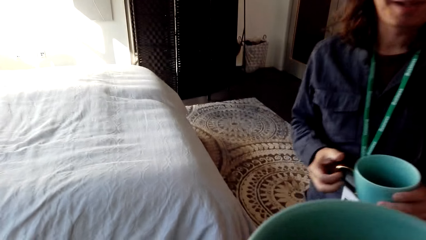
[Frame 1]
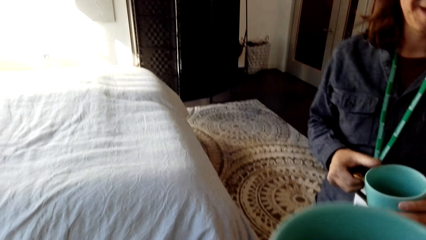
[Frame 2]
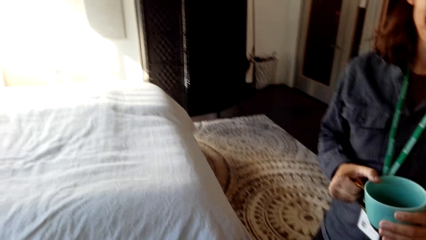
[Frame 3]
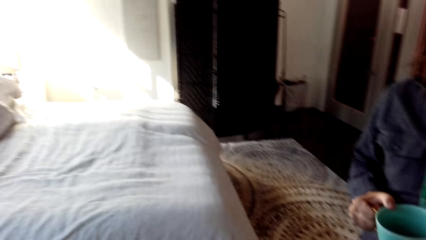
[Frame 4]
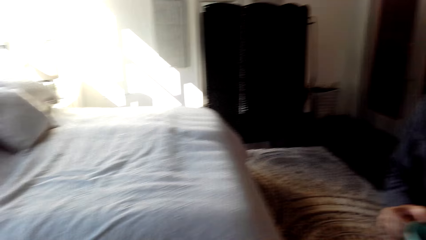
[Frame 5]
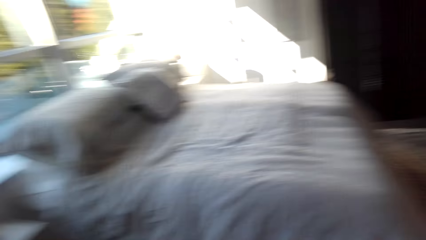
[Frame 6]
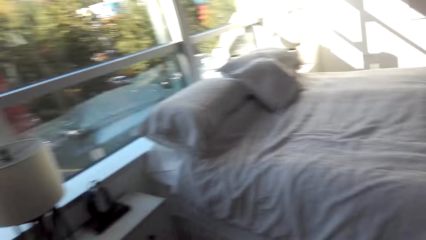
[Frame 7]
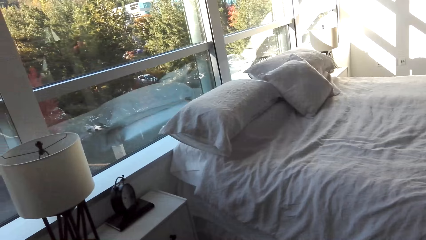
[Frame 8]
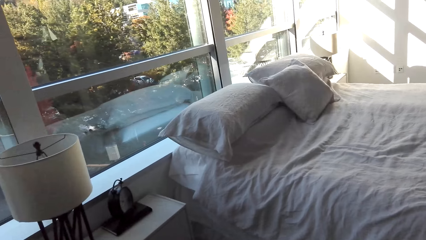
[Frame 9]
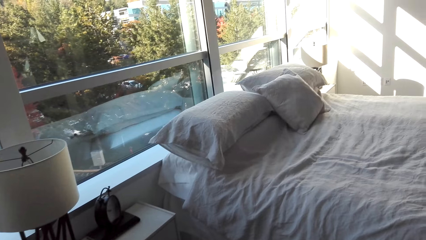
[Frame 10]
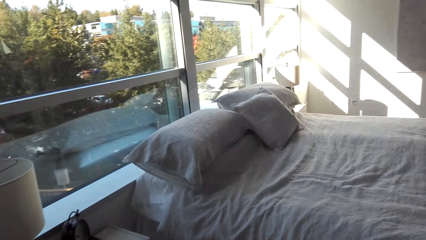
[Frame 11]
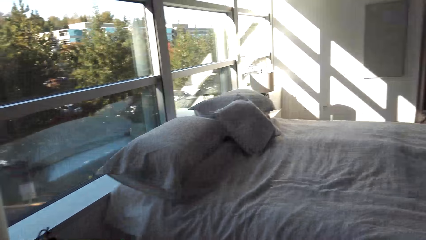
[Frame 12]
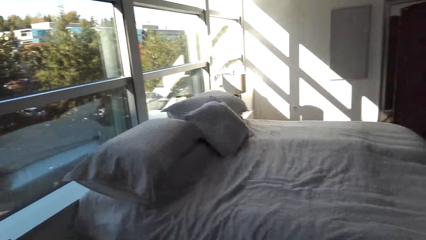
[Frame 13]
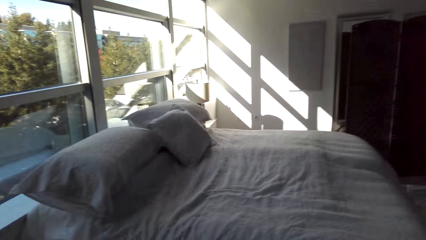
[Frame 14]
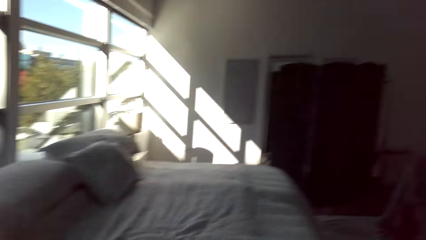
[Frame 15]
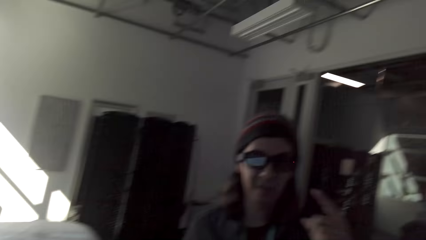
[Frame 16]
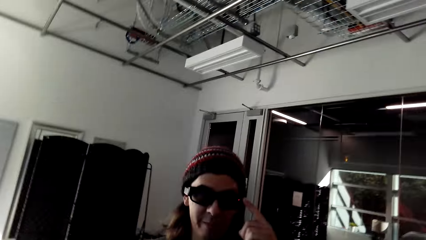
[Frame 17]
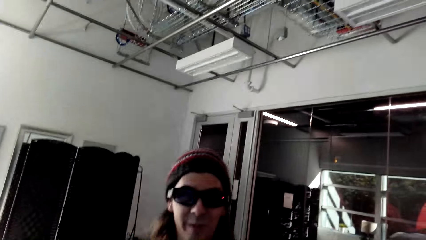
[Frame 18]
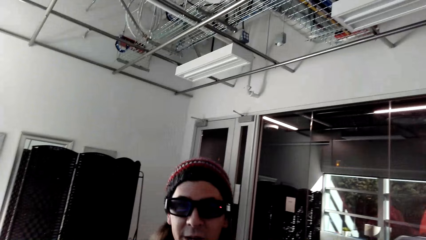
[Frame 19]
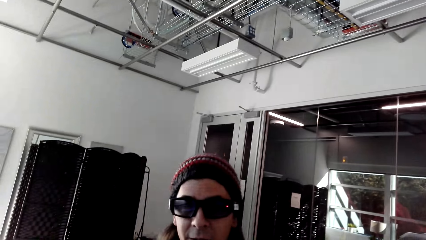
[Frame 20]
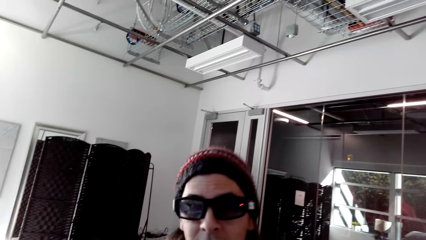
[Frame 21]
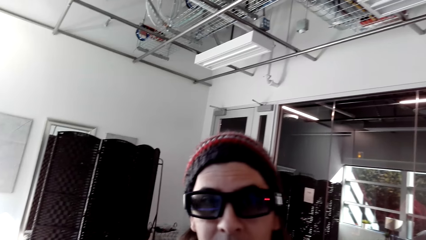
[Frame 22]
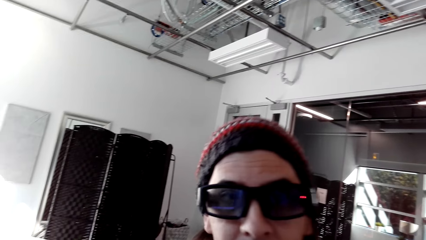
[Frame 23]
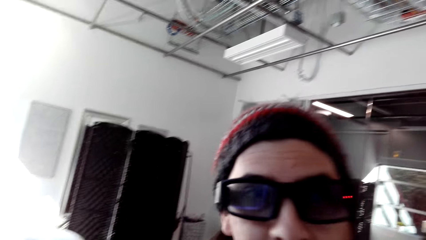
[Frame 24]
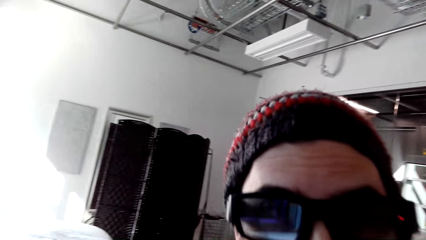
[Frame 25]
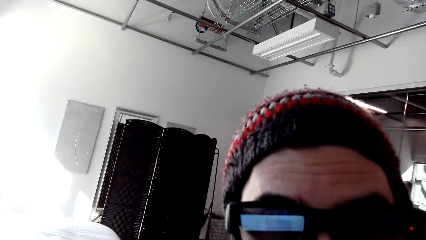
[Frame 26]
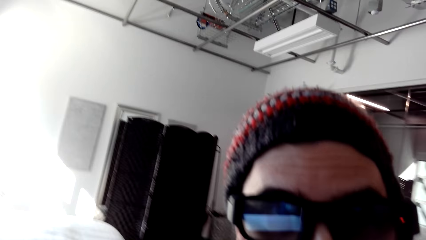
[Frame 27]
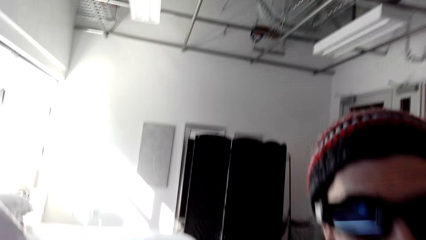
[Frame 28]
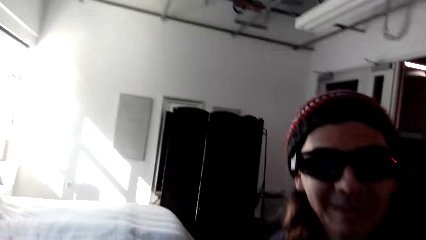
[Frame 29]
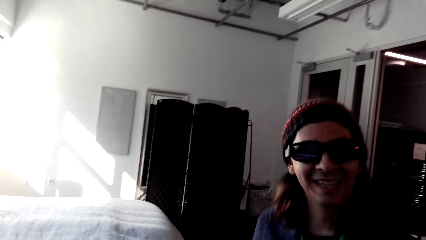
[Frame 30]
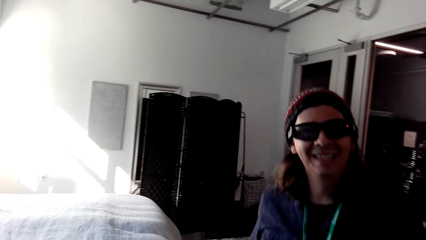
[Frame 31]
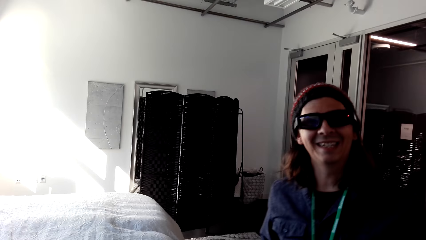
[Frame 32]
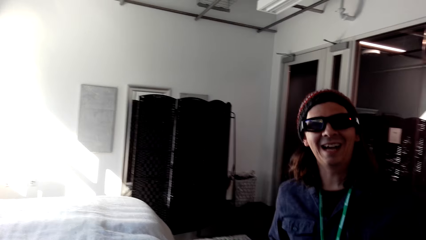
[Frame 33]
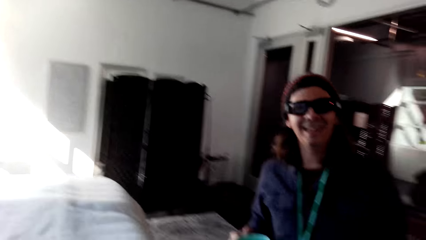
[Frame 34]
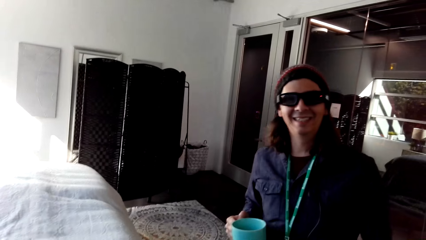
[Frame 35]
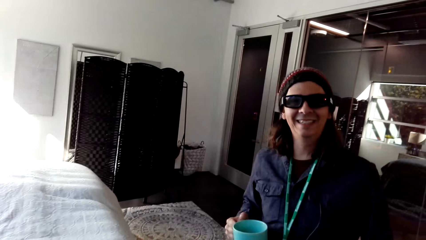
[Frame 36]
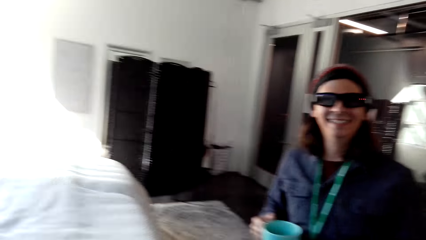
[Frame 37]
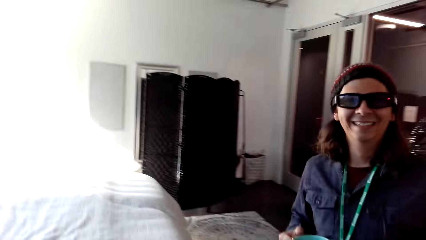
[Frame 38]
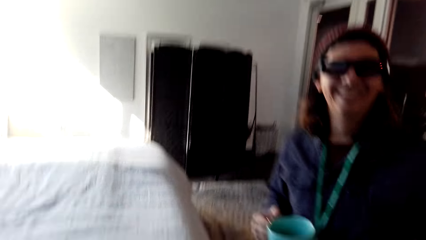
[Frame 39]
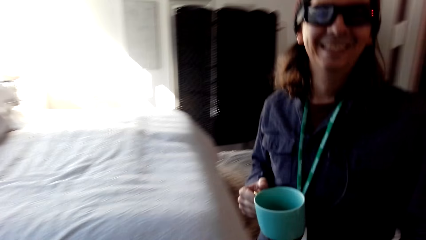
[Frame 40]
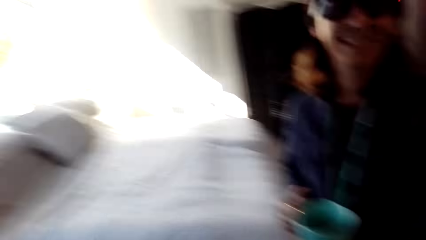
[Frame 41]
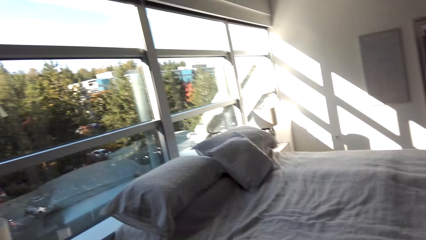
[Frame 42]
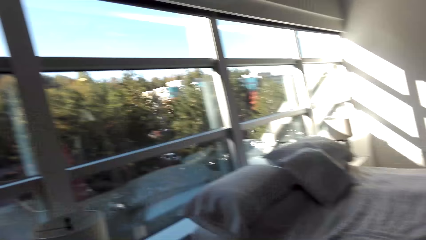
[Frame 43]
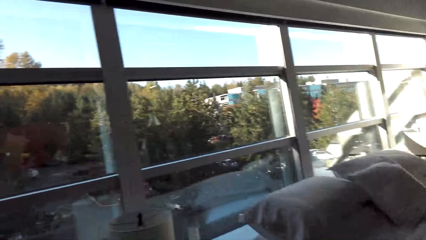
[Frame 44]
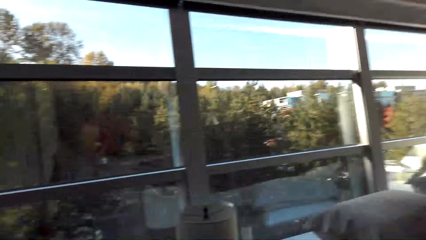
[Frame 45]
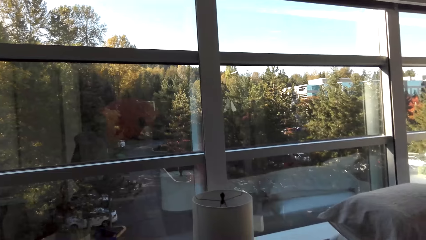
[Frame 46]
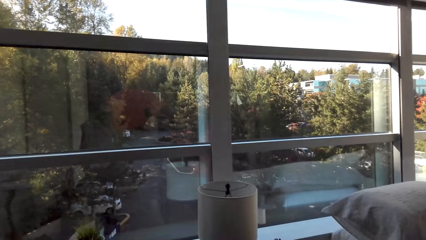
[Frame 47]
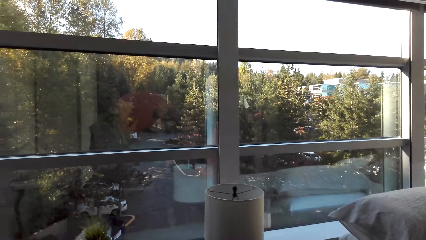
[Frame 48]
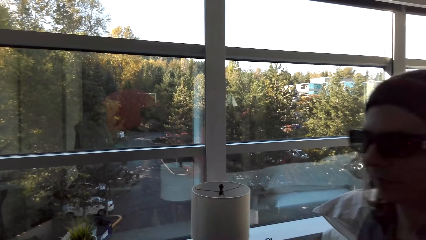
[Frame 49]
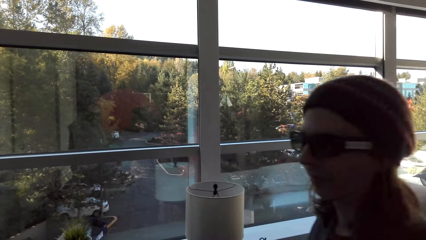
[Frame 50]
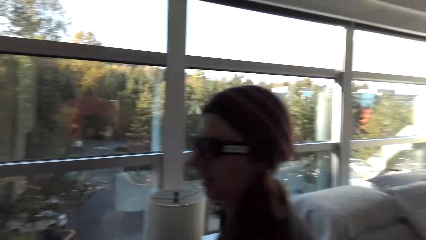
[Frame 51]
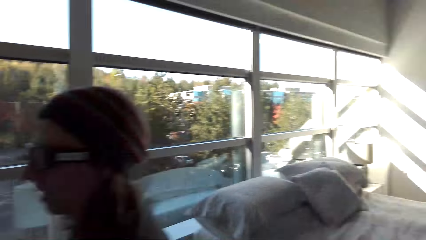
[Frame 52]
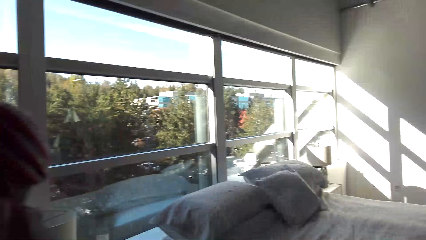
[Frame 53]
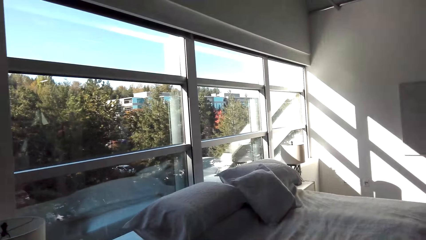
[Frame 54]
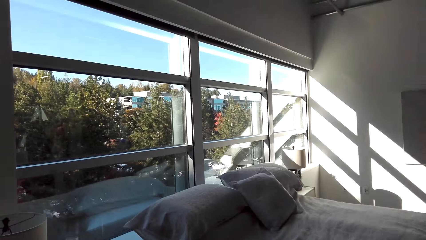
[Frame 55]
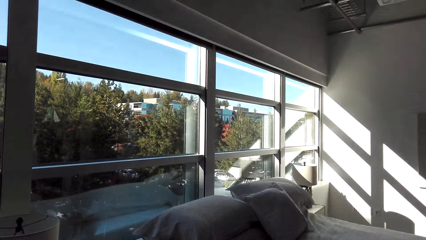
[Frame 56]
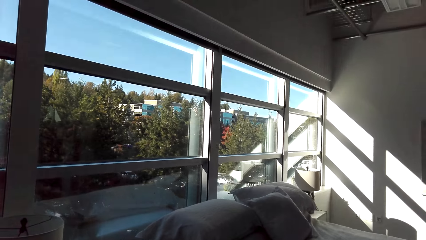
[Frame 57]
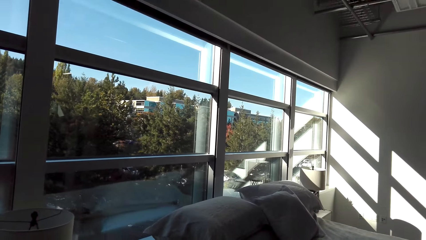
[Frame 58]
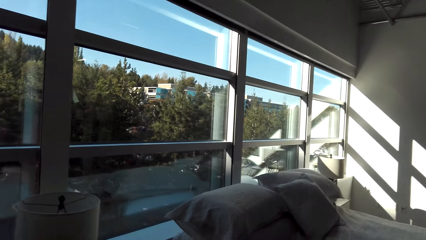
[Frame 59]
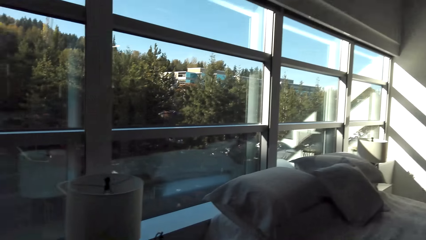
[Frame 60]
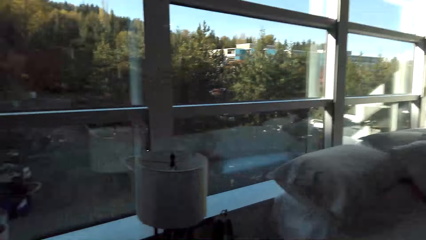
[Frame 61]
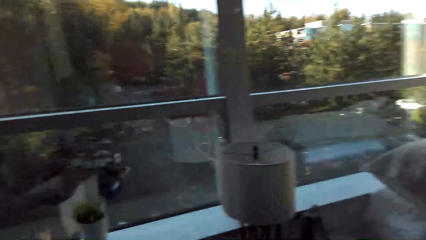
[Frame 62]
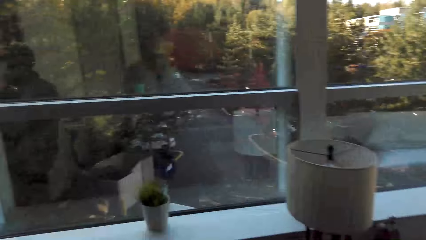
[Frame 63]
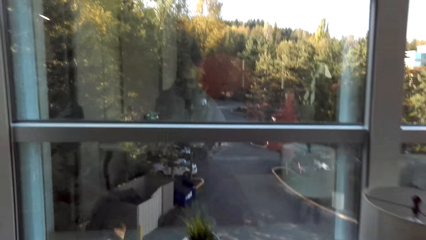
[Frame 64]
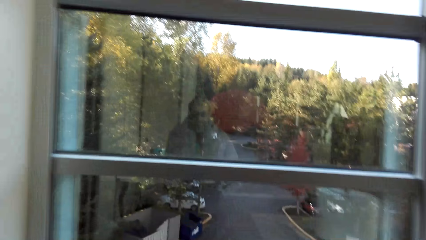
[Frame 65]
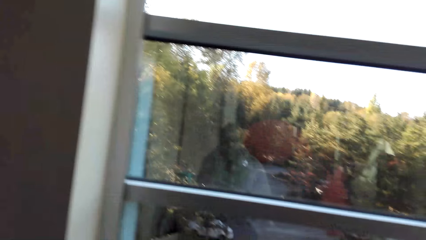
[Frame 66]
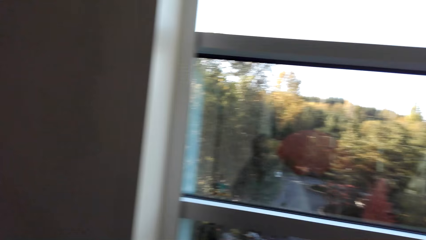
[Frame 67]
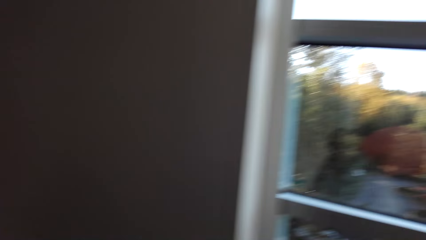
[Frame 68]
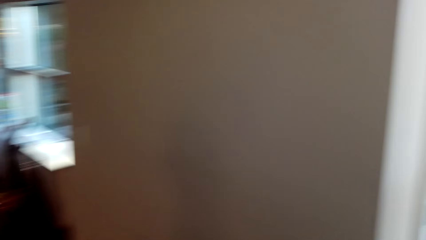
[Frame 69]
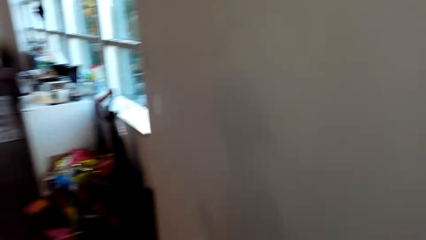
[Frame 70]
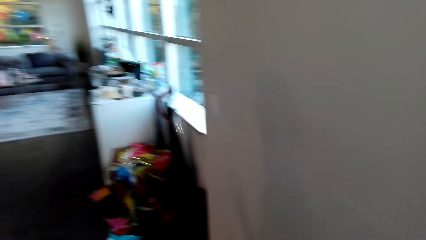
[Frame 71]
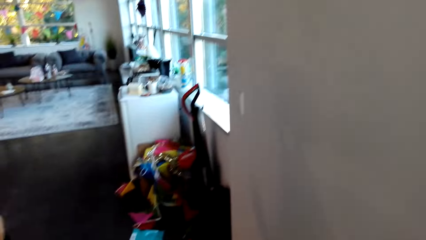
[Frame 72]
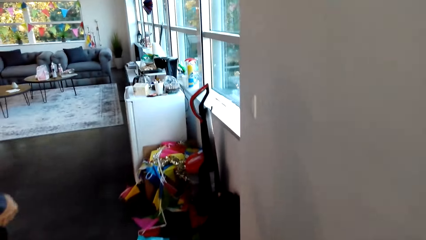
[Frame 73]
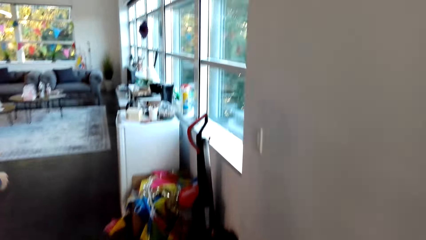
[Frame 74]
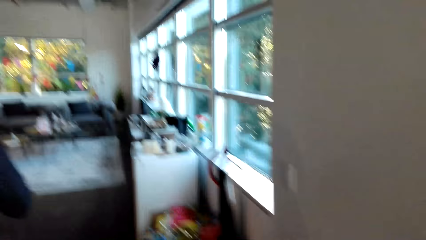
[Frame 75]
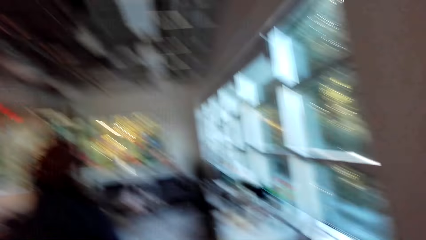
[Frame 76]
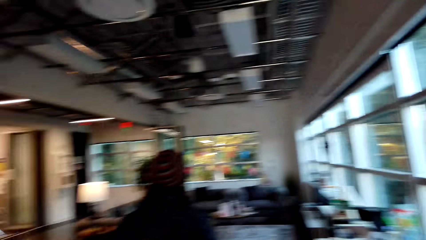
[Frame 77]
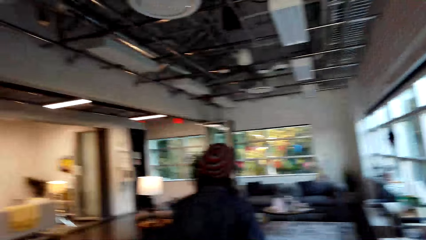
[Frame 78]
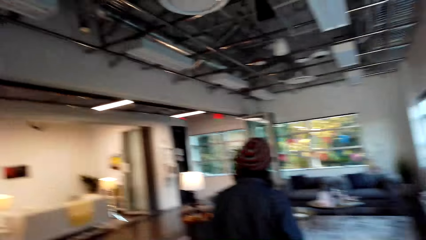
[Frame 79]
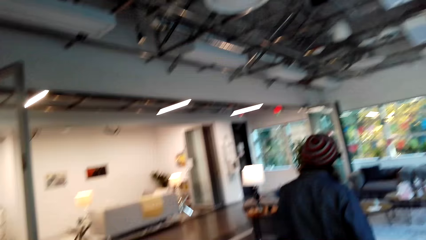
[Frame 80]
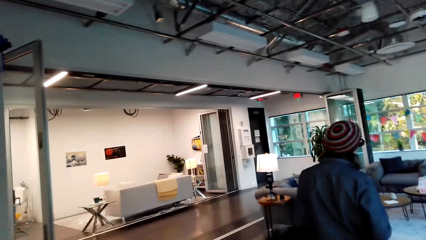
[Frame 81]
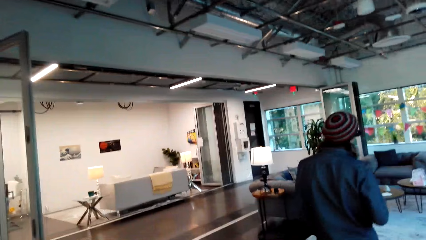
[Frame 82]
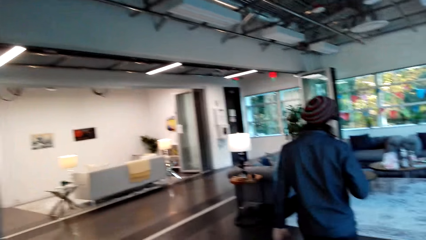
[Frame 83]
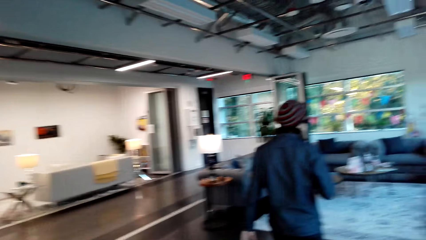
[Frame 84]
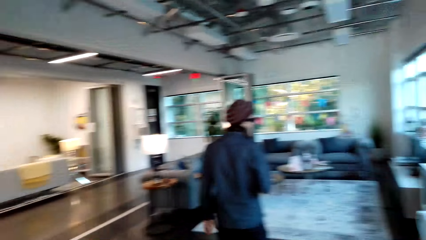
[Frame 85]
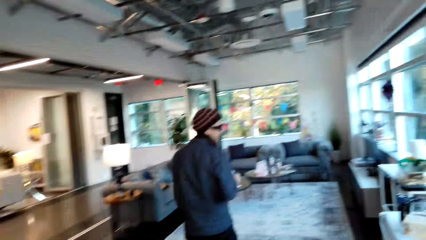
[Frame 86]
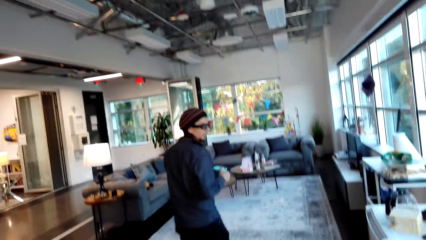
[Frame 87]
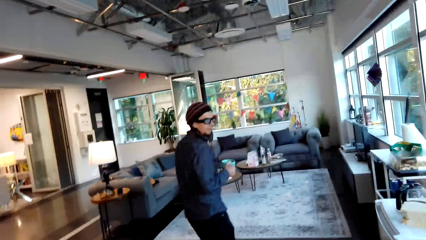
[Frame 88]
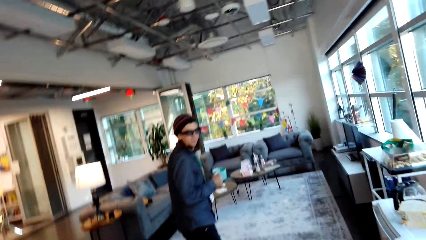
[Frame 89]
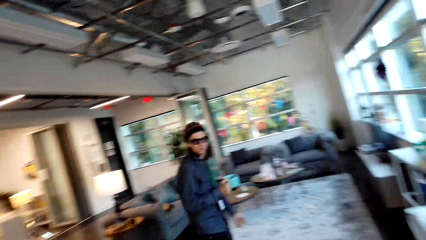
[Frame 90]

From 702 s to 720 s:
The camera wearer interacts with a man. They look around the bedroom. They talk to the man. The man walks around. The camera wearer walks around the apartment.
